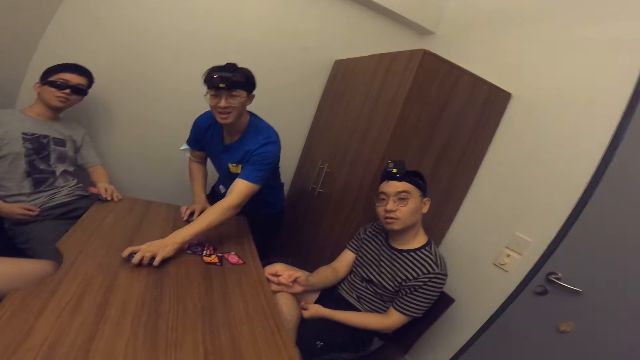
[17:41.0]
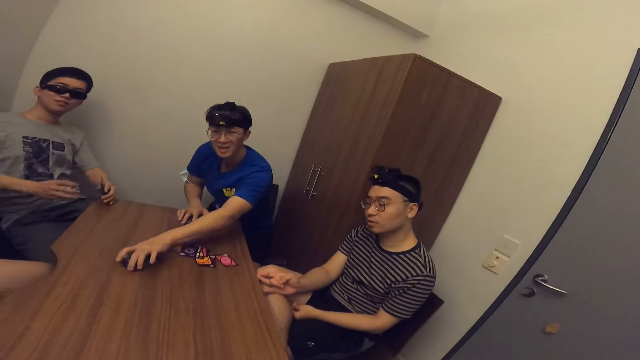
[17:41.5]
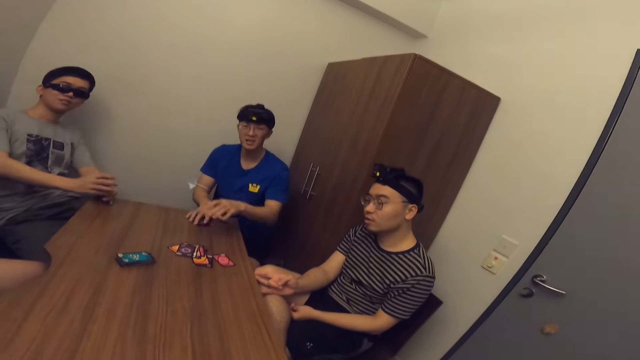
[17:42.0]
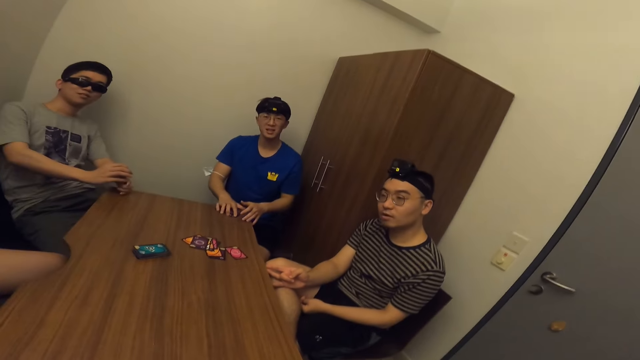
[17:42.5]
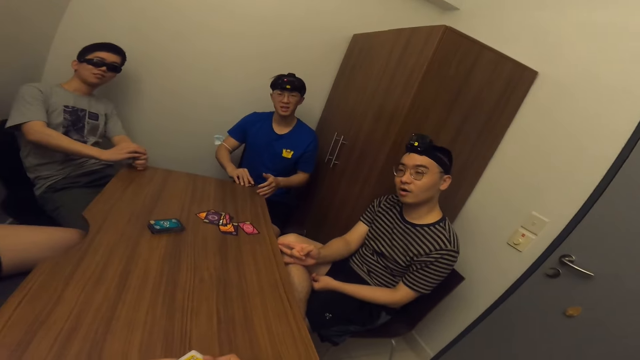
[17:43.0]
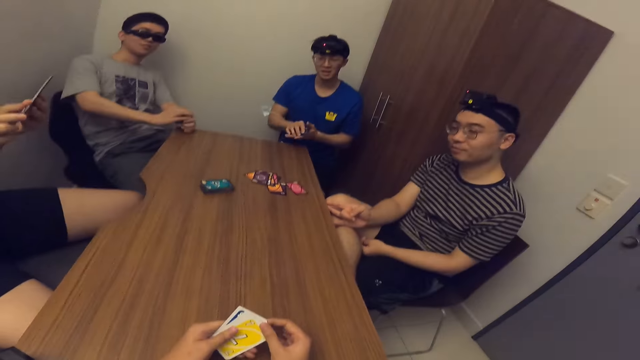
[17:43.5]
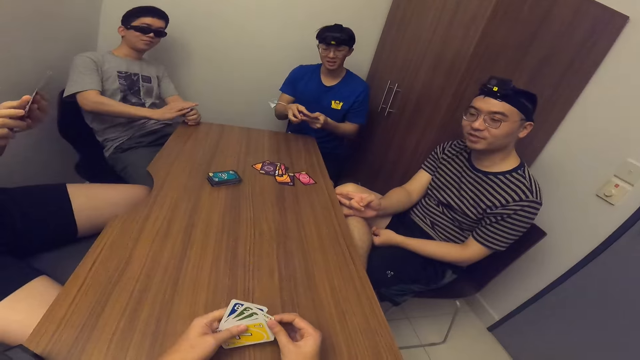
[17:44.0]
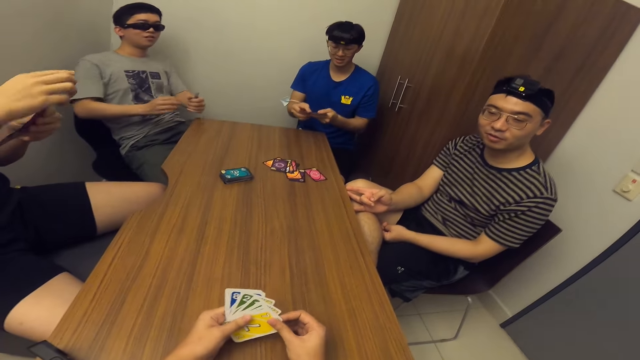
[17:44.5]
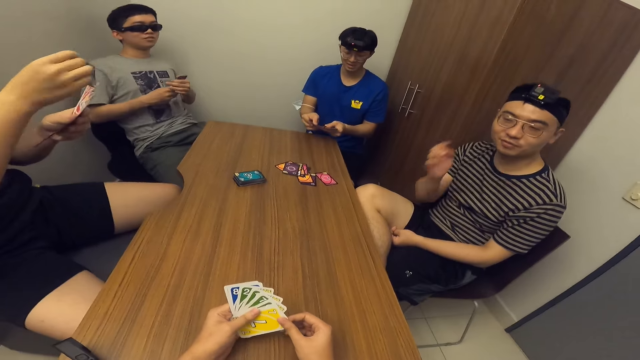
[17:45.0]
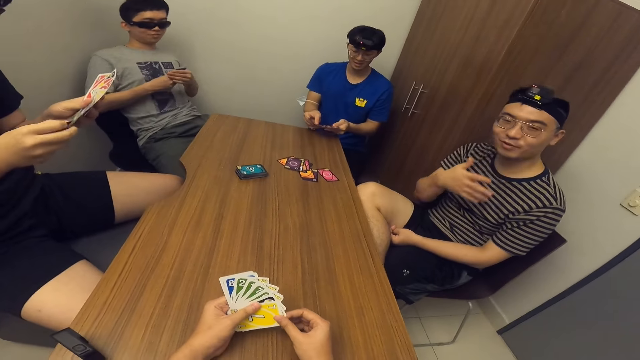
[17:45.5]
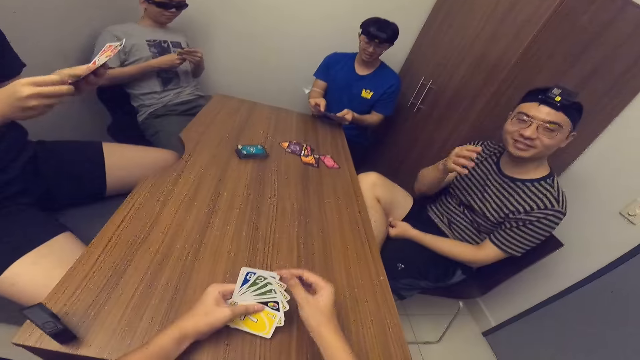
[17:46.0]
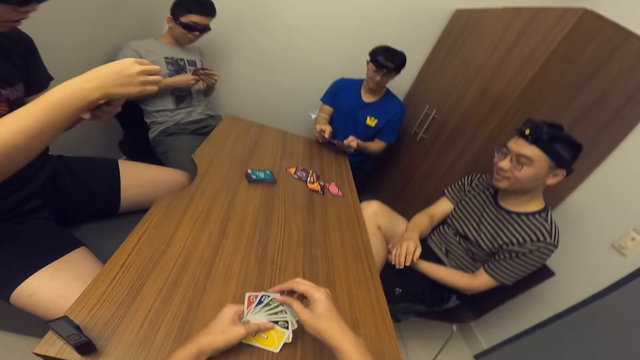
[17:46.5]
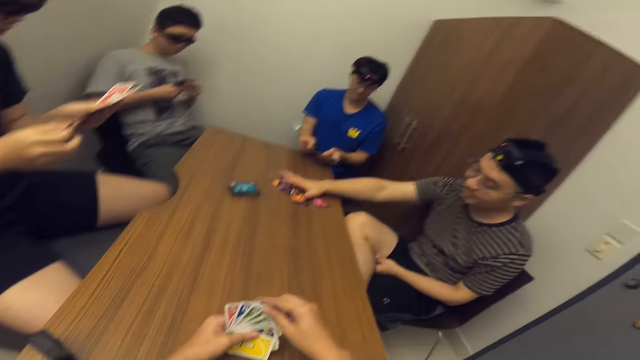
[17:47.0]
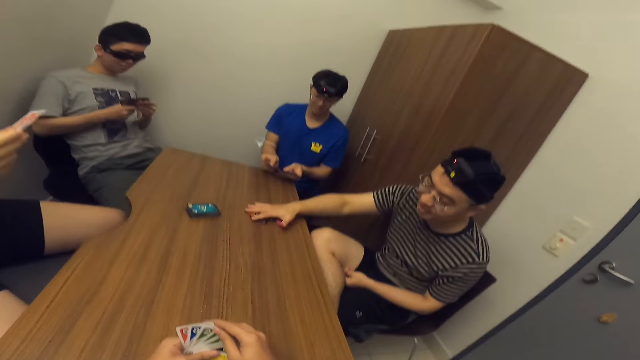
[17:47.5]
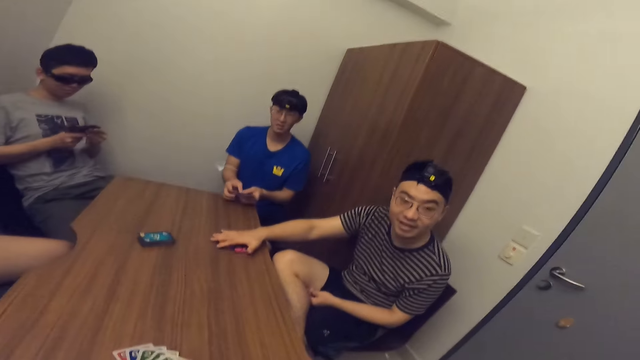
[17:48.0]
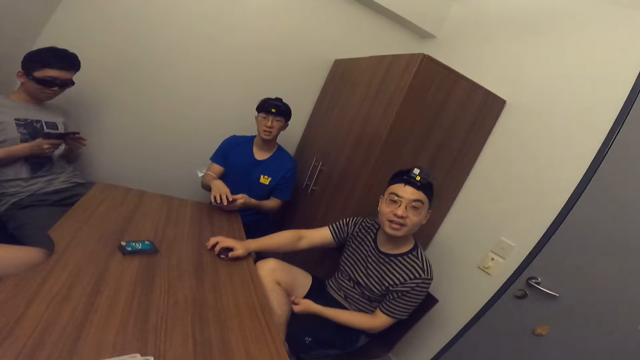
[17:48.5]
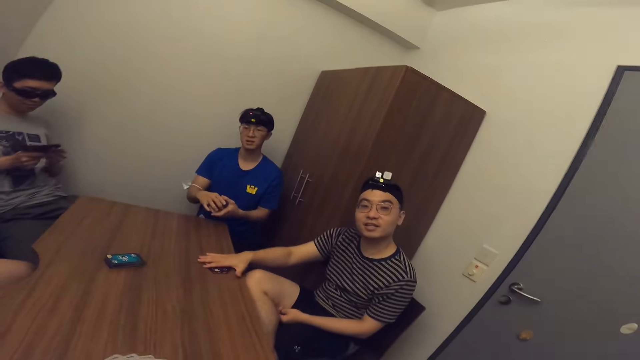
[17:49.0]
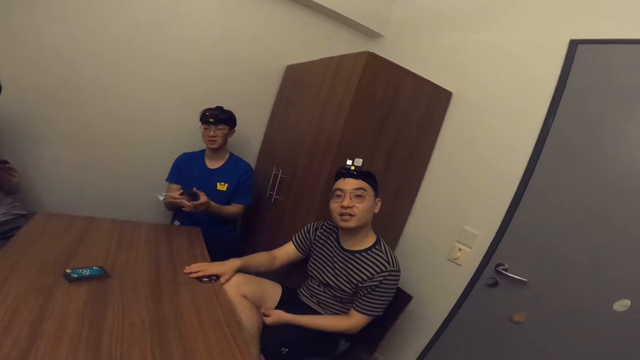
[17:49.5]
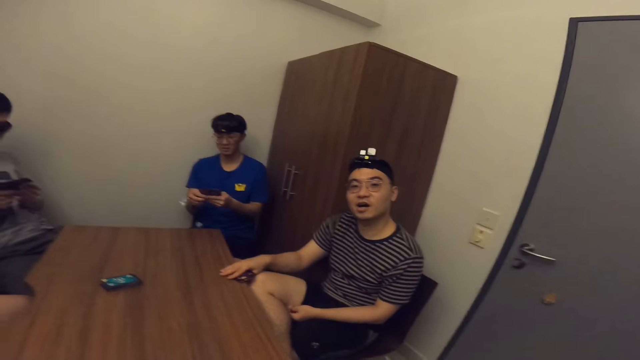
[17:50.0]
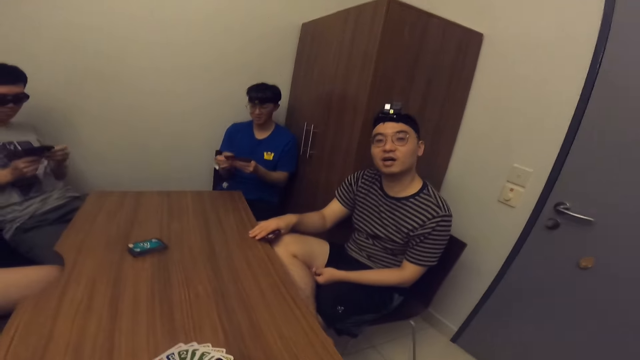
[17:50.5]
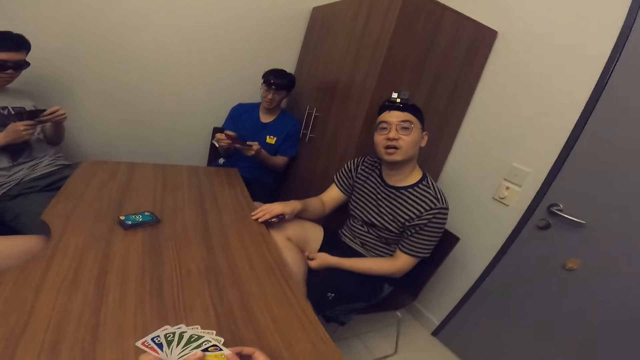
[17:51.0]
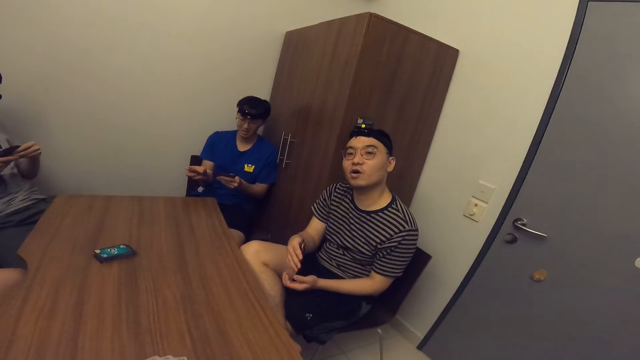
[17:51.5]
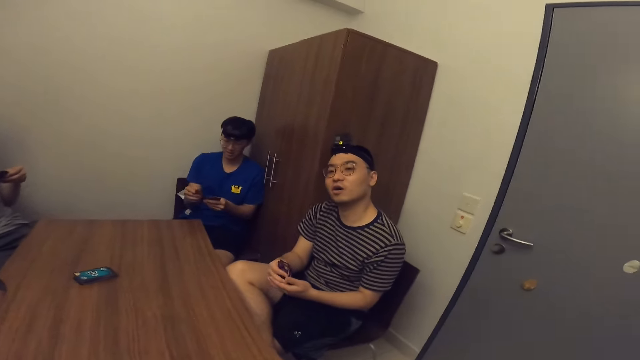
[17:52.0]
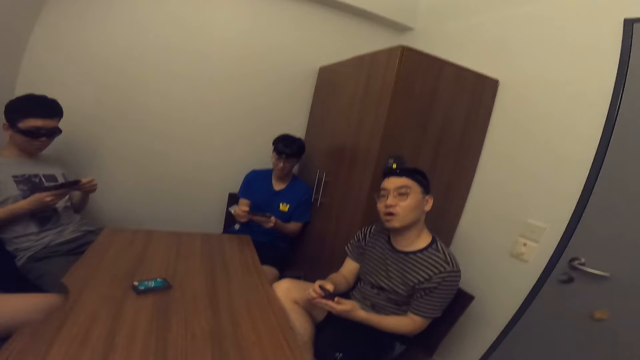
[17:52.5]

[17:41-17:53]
A man sits on the chair. Another man nods his head in agreement with the camera wearer. The other man picks his cards from the table with his right hand. The camera wearer communicates with the other man.

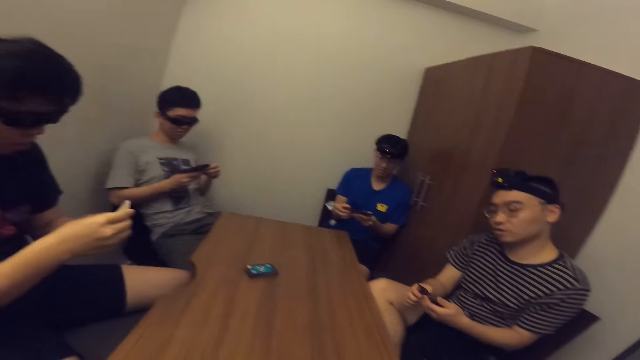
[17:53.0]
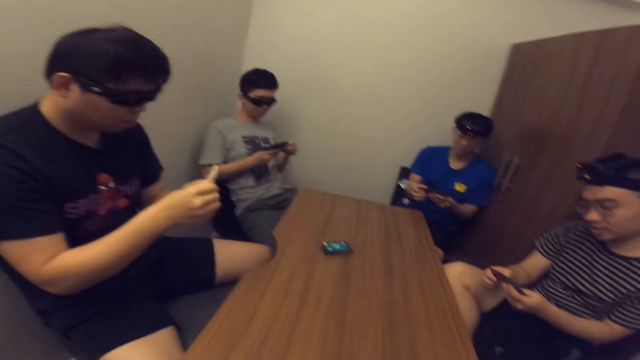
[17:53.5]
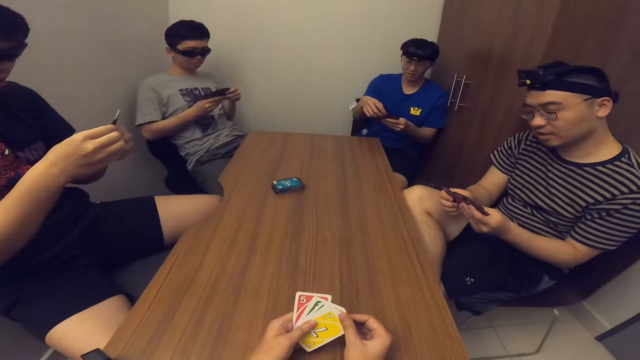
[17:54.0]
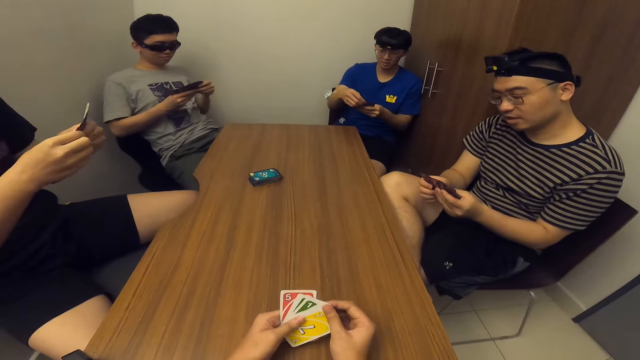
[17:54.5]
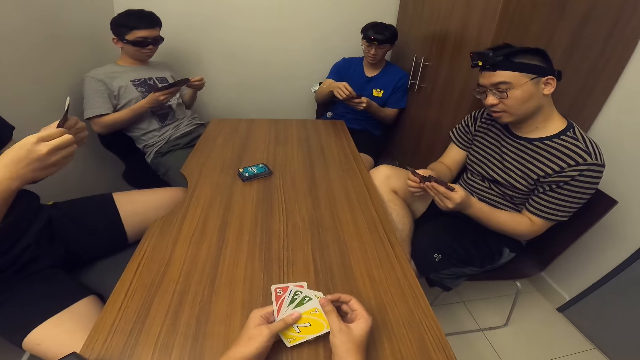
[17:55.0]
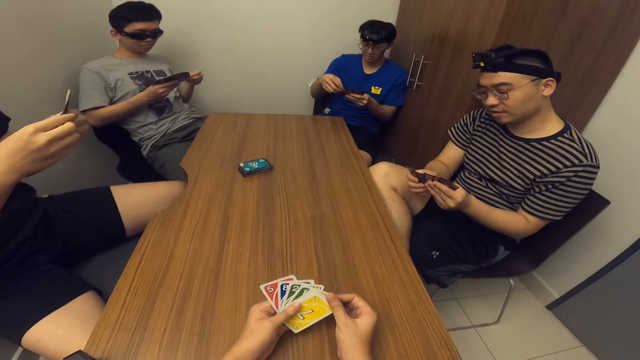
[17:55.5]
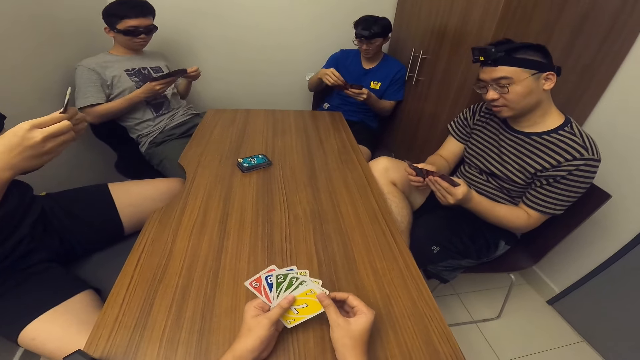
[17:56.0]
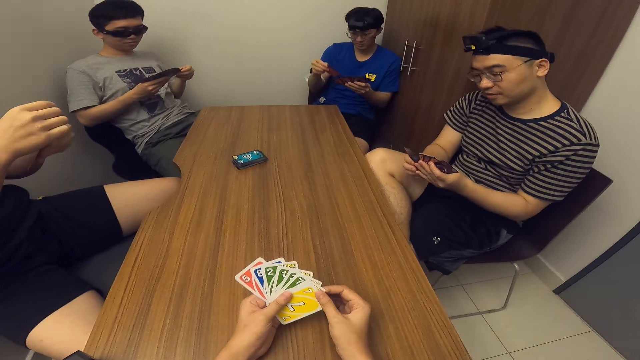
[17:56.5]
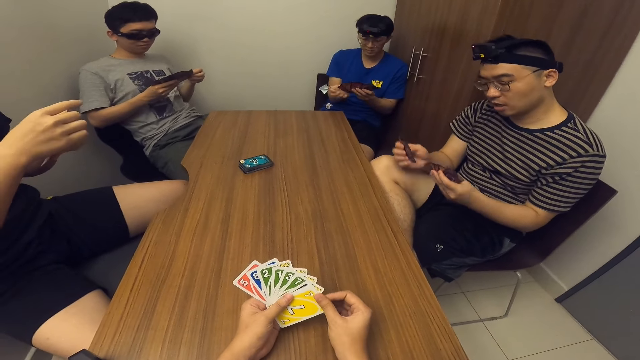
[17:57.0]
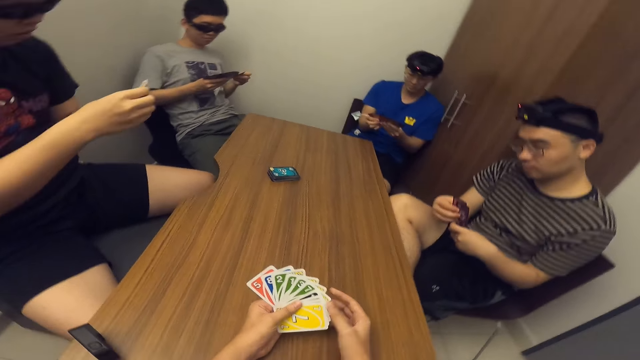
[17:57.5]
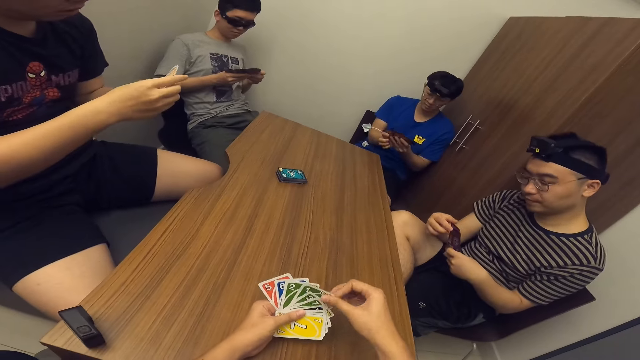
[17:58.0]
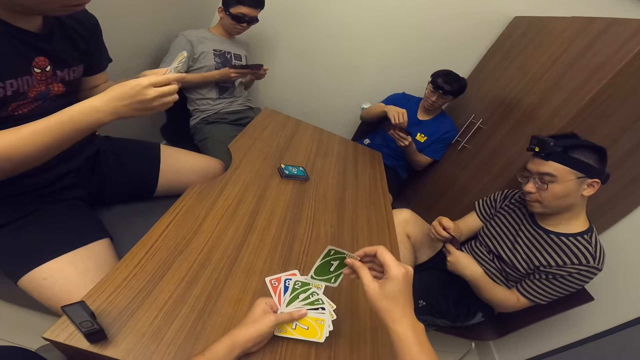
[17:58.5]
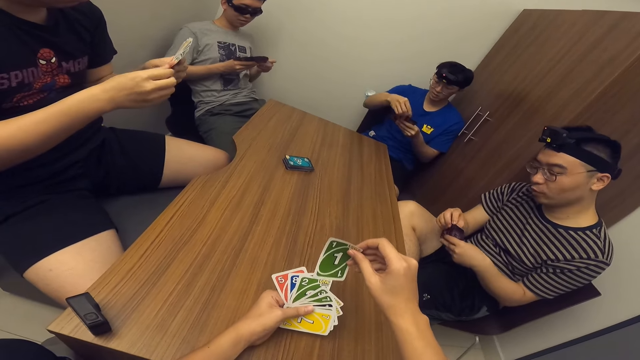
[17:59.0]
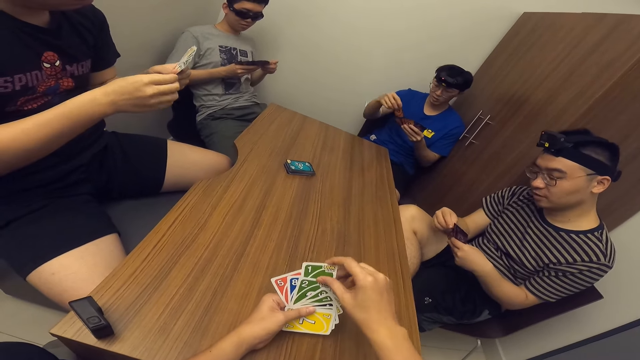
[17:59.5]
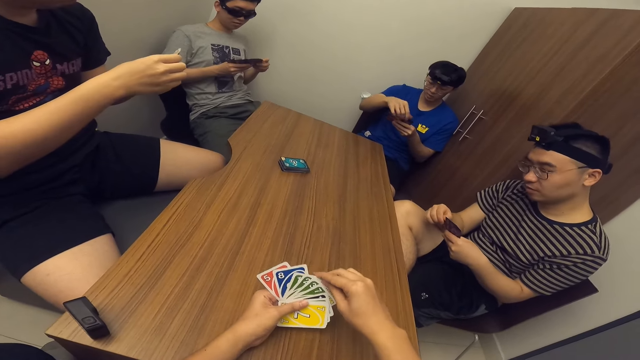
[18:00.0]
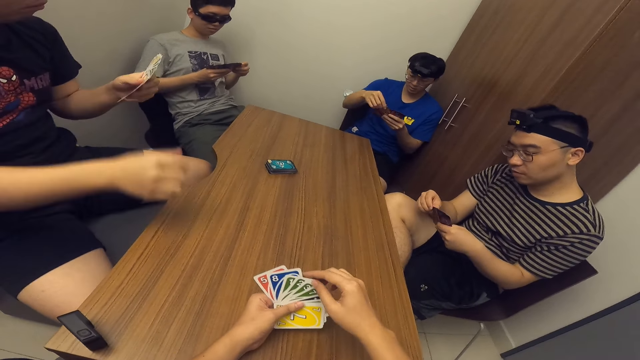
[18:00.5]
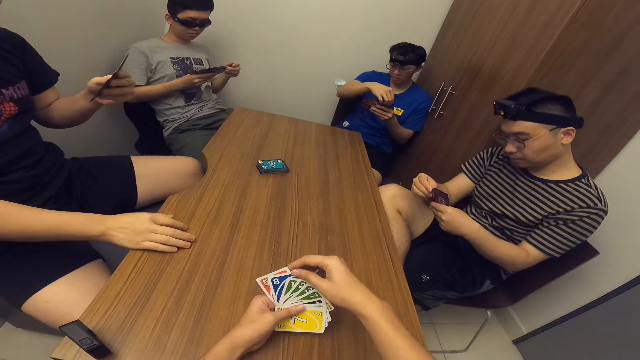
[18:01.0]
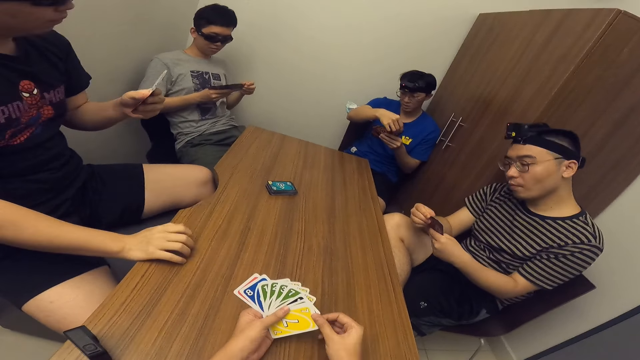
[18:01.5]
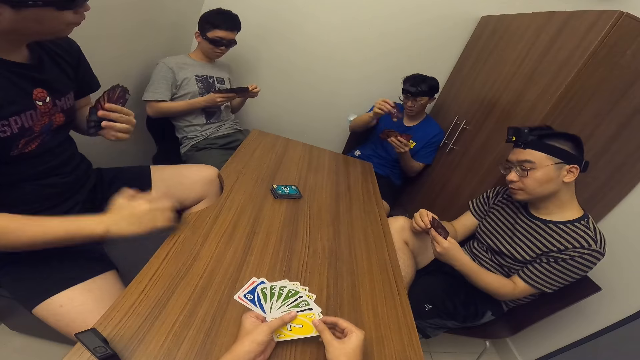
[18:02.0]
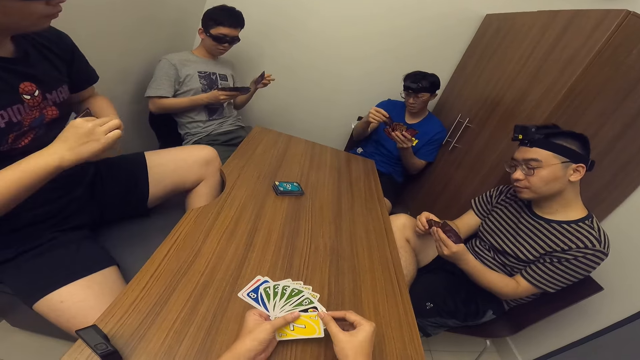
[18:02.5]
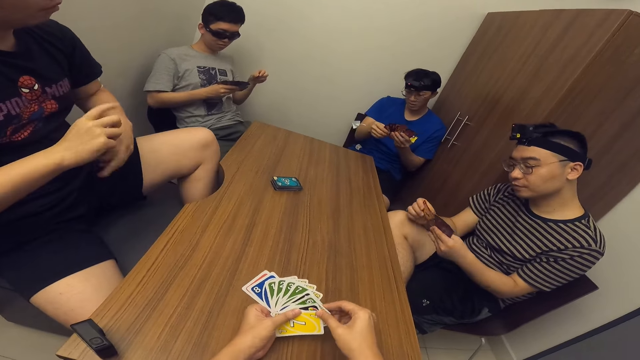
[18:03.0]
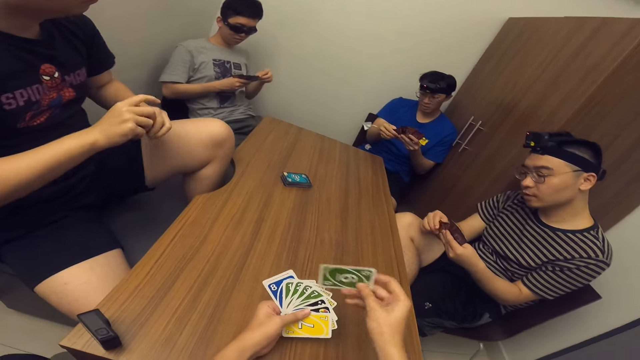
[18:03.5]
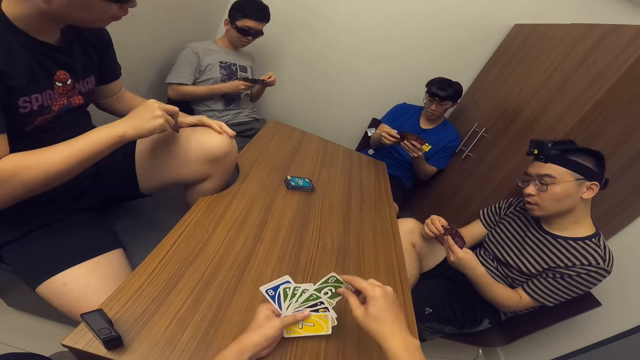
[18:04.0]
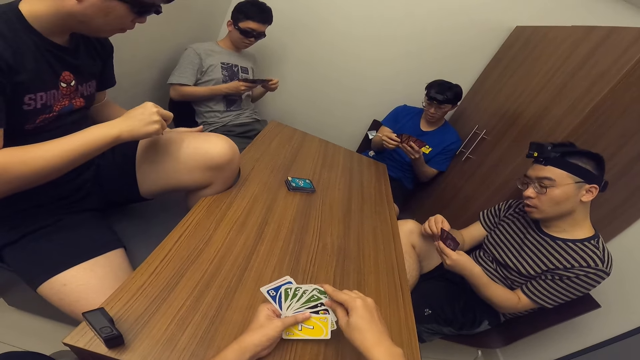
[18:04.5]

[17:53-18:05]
The camera wearer arranges the cards. A man places his right hand on the table.
